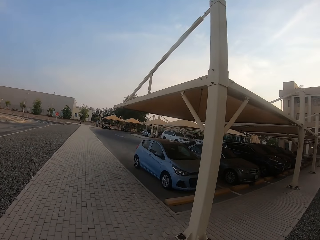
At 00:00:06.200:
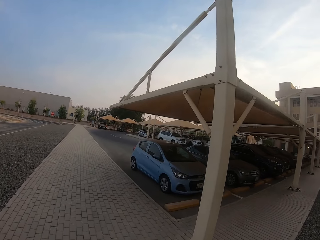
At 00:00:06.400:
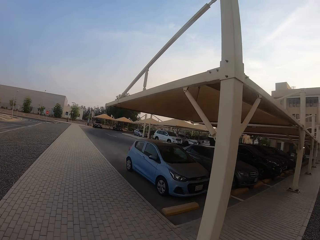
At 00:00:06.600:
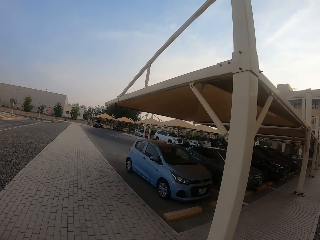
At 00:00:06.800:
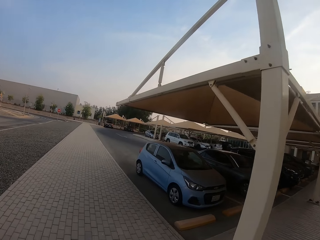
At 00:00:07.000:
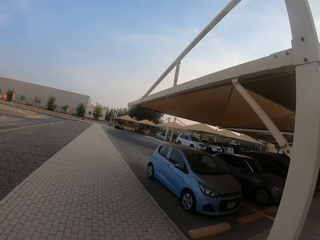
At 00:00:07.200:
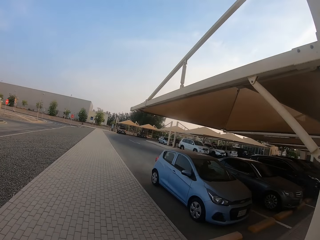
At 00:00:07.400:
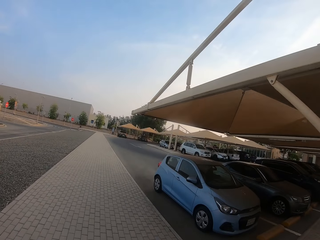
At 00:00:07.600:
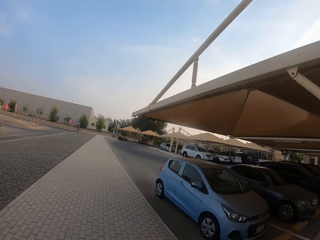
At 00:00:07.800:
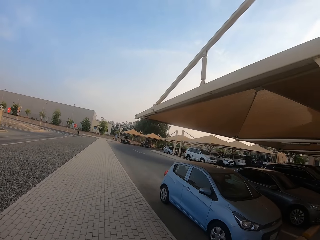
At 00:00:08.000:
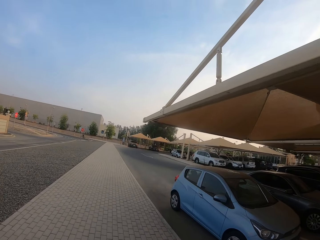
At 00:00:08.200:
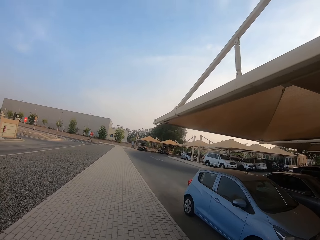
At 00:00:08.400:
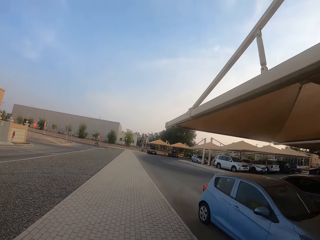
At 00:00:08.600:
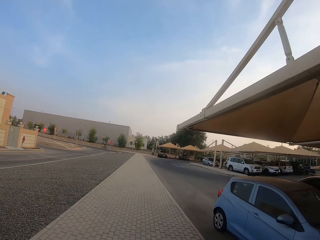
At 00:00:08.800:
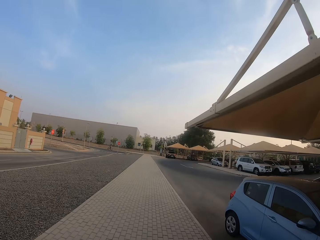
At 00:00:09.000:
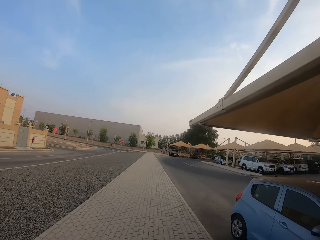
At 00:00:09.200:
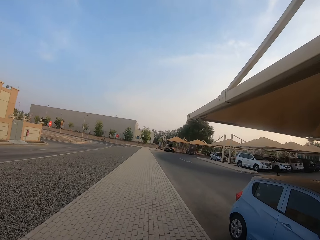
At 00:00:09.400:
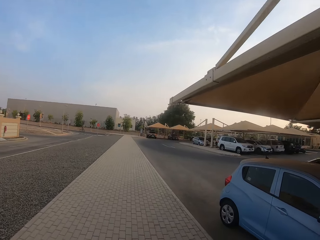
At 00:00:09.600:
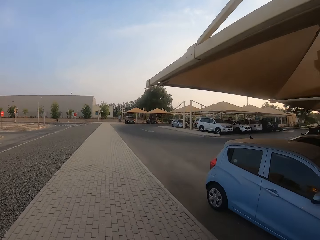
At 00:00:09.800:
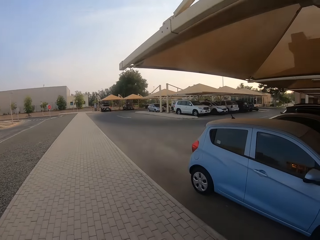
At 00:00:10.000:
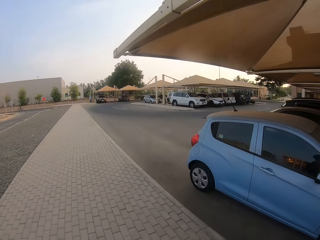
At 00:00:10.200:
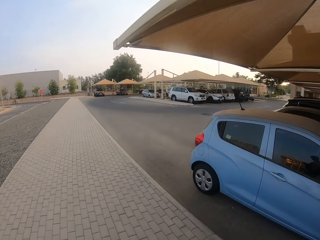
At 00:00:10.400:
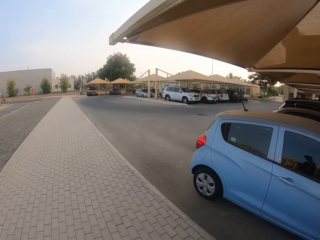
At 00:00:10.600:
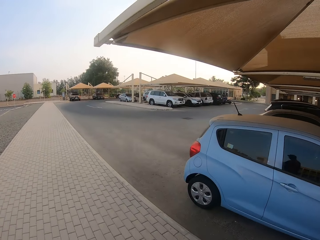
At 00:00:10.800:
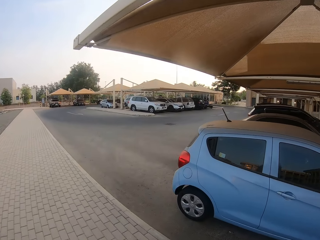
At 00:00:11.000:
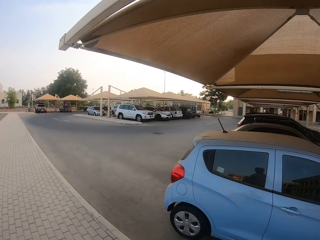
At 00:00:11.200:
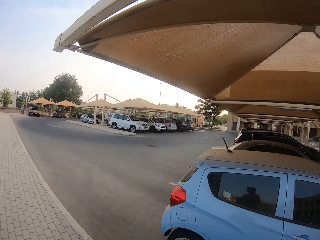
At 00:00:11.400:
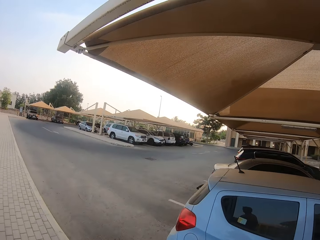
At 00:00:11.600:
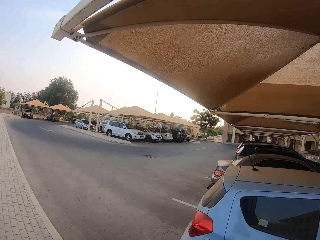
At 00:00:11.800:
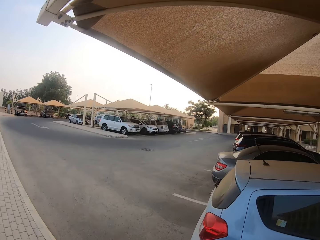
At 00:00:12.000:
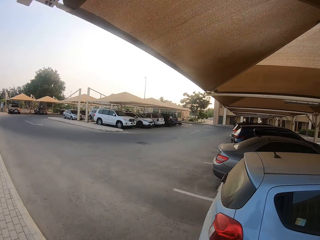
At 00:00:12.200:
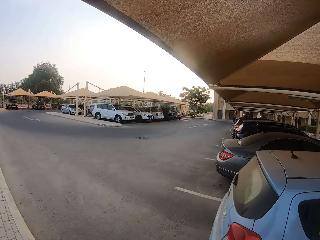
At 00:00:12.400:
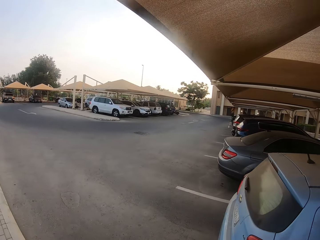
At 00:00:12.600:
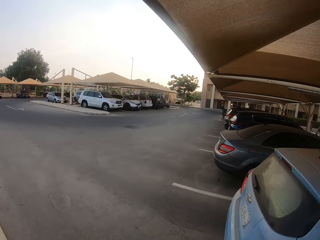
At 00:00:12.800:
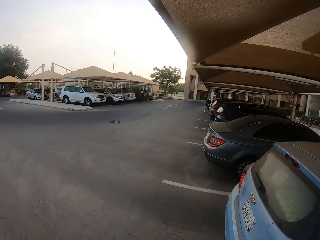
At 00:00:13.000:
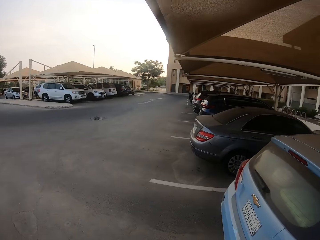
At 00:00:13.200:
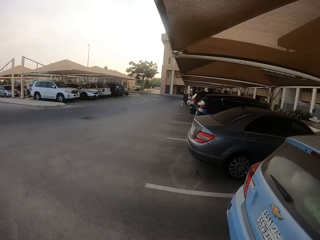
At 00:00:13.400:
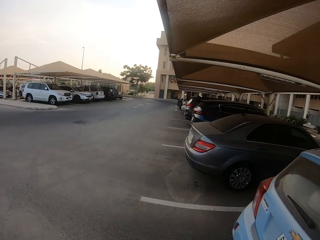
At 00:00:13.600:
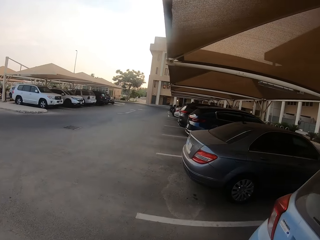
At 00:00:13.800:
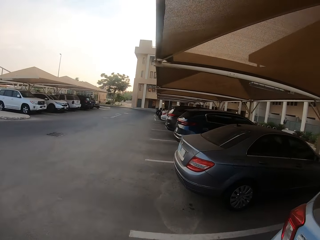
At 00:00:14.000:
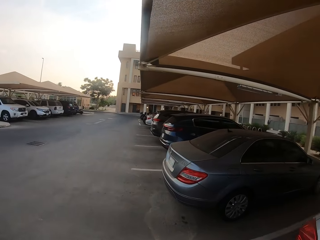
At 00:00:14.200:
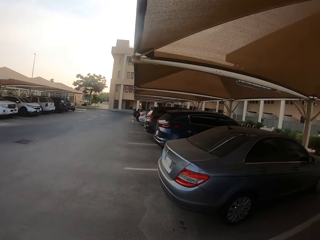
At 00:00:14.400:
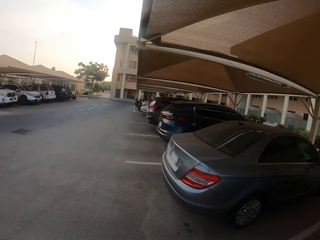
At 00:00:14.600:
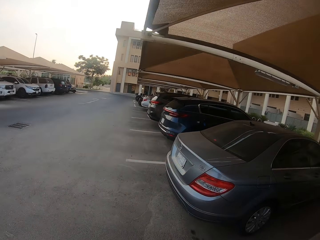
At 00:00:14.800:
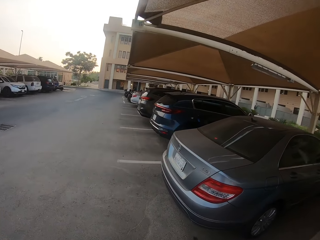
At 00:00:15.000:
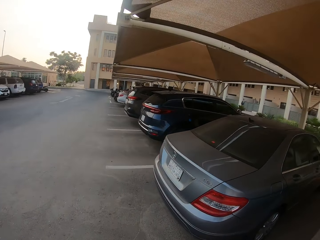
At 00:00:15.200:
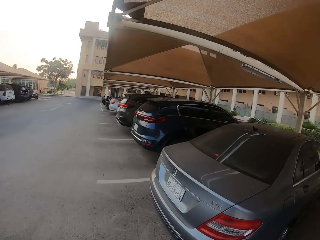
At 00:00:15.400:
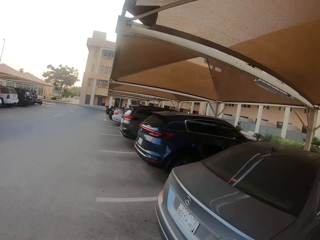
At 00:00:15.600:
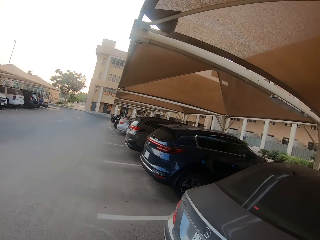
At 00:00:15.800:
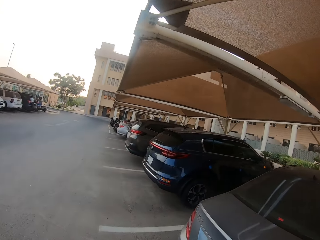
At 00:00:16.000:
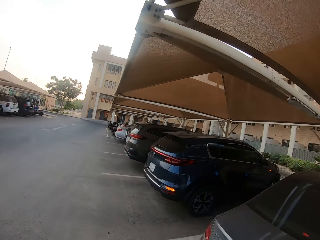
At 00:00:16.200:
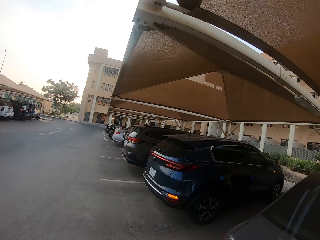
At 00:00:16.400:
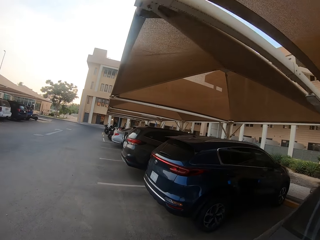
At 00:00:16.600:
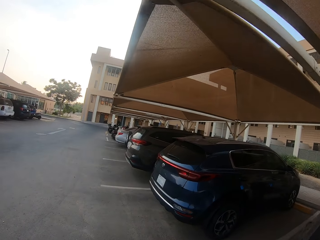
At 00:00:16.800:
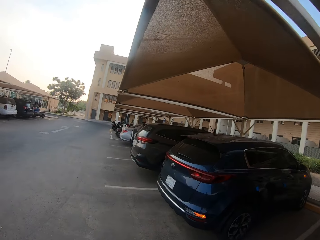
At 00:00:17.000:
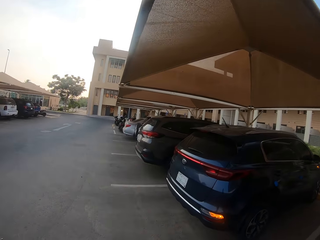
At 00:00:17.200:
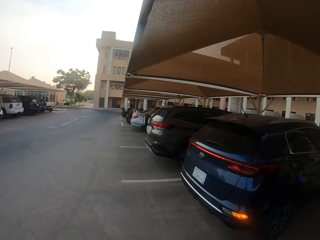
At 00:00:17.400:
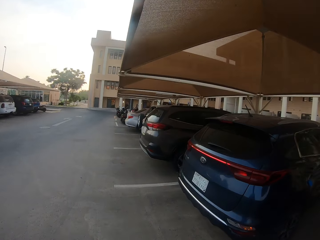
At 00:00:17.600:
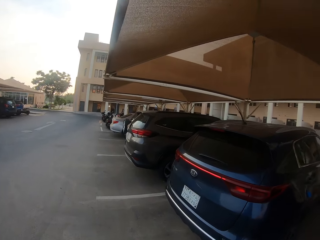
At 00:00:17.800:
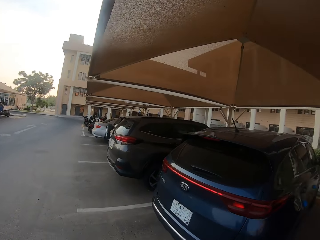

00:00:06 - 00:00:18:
The camera wearer passes the parked cars. They look at the parked cars.

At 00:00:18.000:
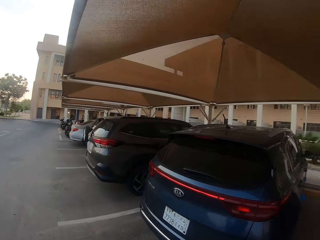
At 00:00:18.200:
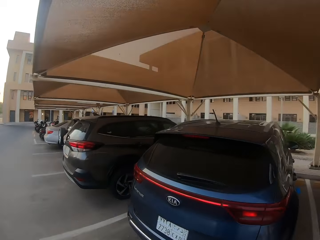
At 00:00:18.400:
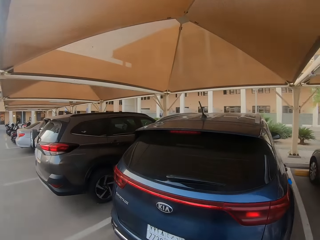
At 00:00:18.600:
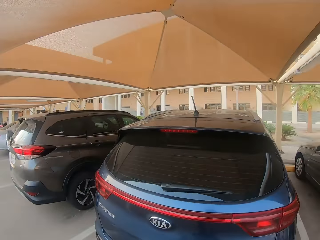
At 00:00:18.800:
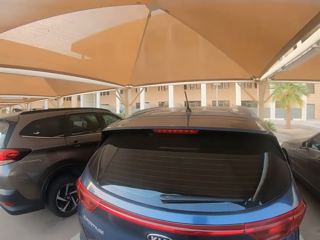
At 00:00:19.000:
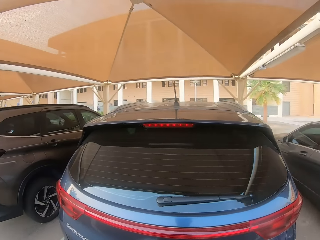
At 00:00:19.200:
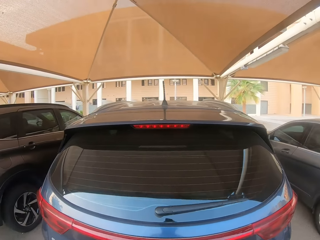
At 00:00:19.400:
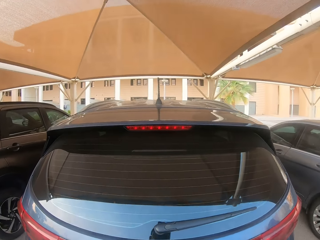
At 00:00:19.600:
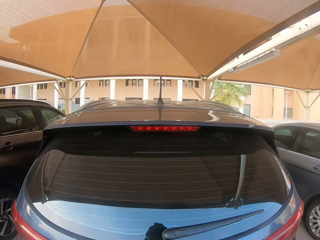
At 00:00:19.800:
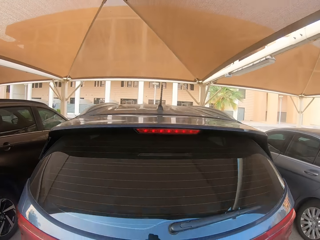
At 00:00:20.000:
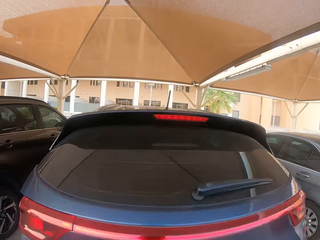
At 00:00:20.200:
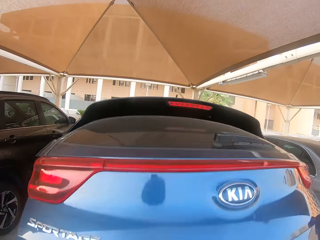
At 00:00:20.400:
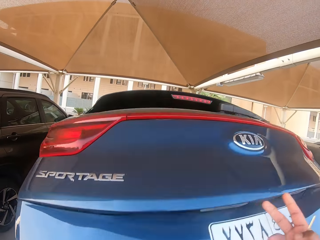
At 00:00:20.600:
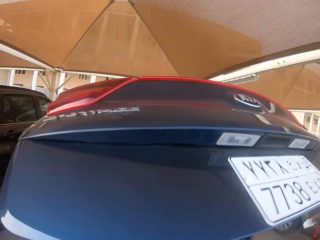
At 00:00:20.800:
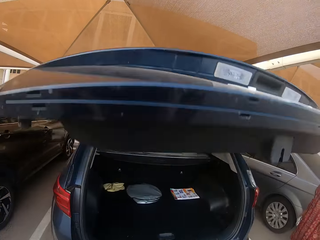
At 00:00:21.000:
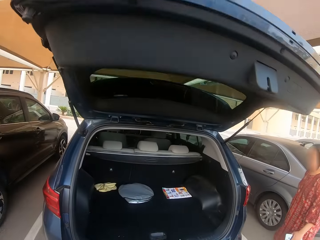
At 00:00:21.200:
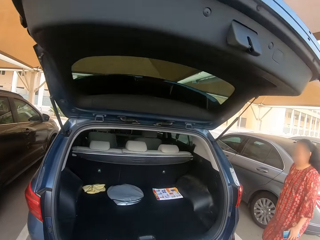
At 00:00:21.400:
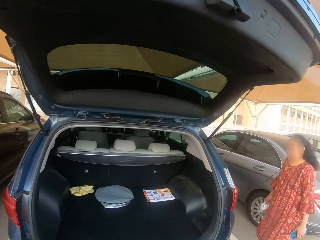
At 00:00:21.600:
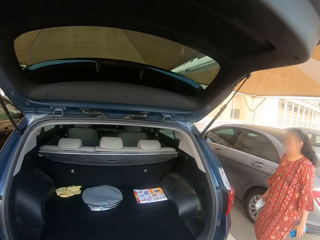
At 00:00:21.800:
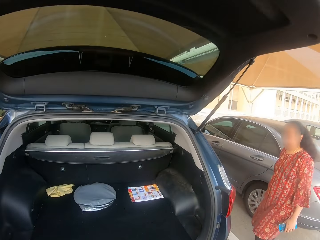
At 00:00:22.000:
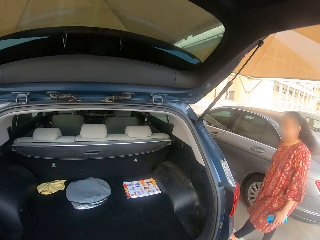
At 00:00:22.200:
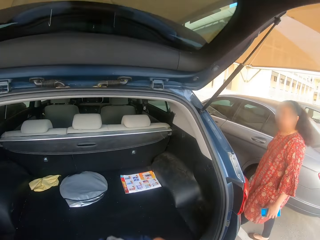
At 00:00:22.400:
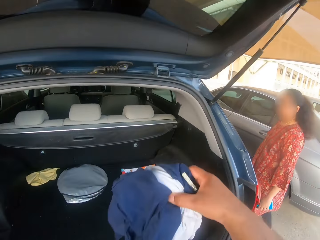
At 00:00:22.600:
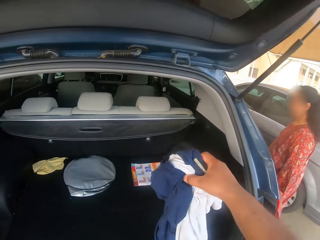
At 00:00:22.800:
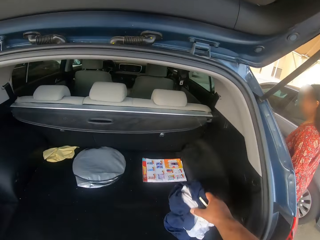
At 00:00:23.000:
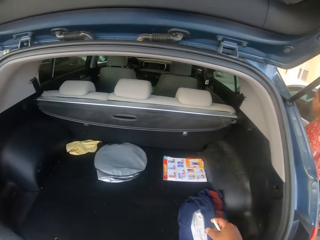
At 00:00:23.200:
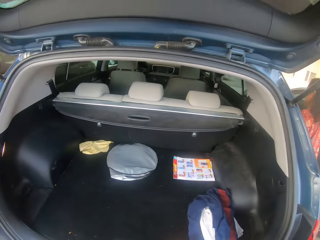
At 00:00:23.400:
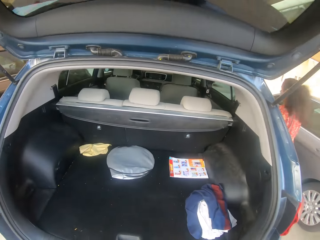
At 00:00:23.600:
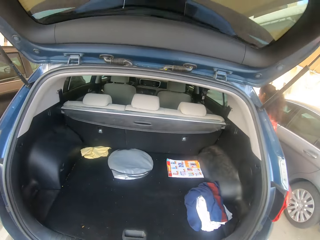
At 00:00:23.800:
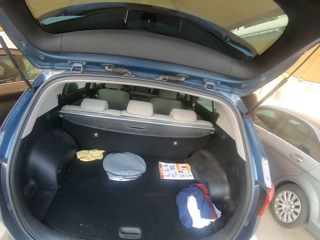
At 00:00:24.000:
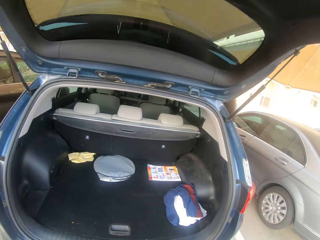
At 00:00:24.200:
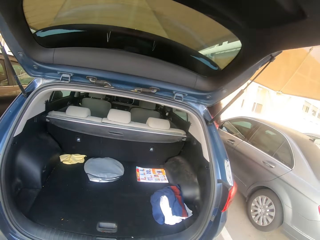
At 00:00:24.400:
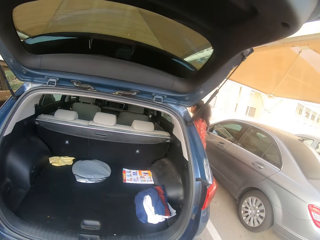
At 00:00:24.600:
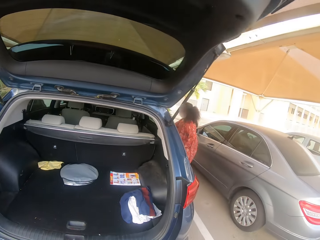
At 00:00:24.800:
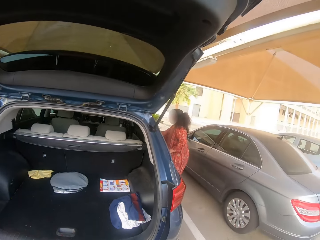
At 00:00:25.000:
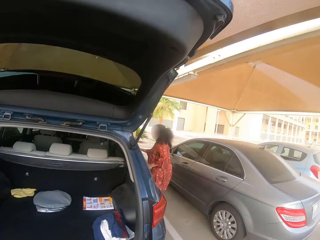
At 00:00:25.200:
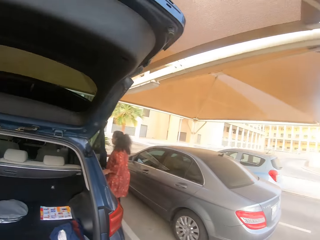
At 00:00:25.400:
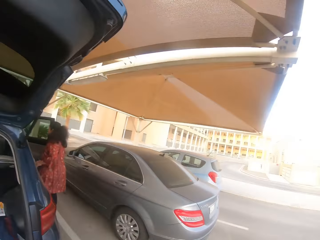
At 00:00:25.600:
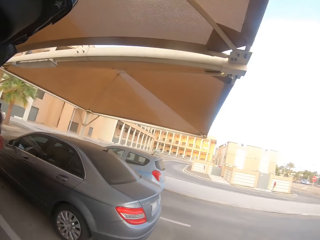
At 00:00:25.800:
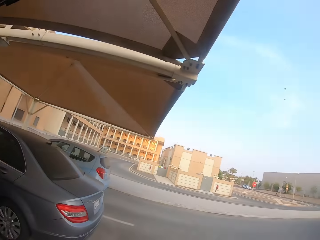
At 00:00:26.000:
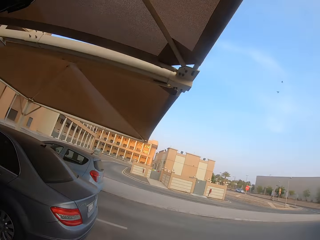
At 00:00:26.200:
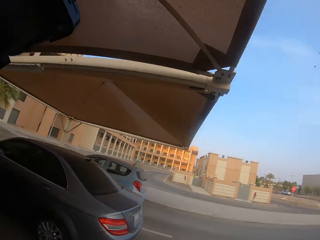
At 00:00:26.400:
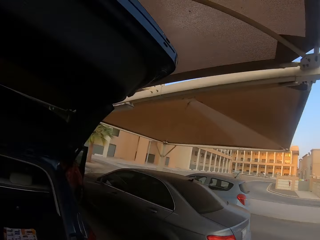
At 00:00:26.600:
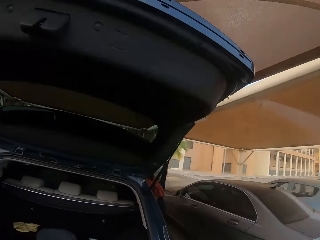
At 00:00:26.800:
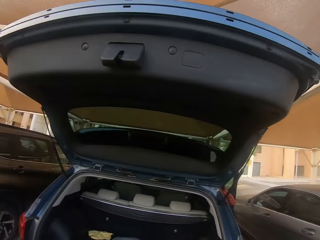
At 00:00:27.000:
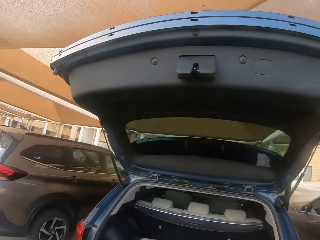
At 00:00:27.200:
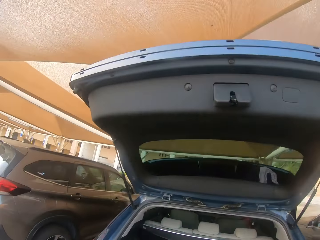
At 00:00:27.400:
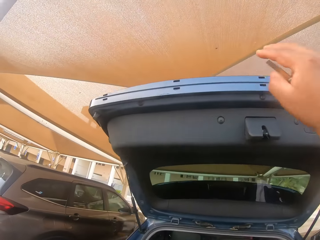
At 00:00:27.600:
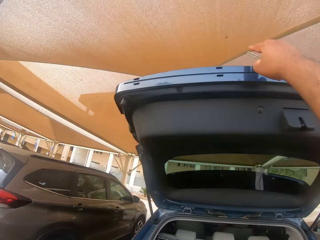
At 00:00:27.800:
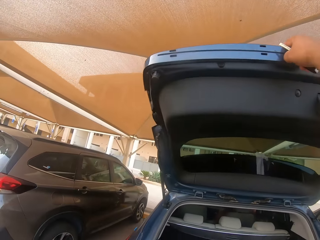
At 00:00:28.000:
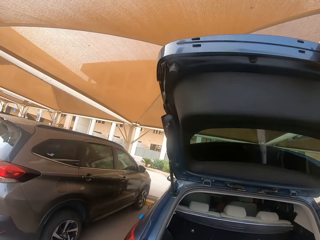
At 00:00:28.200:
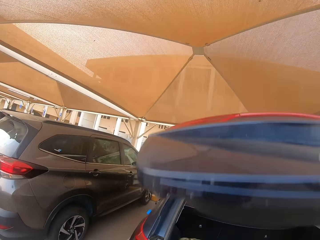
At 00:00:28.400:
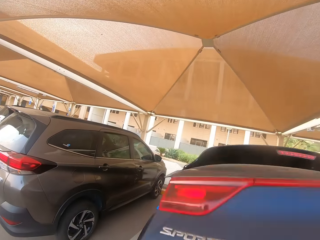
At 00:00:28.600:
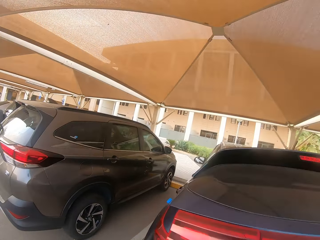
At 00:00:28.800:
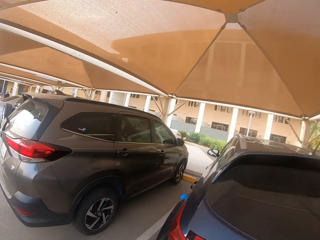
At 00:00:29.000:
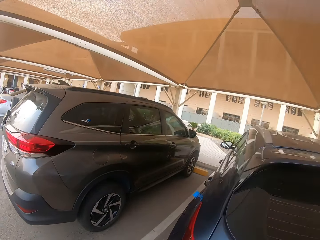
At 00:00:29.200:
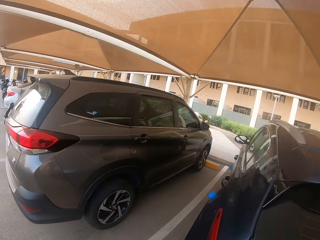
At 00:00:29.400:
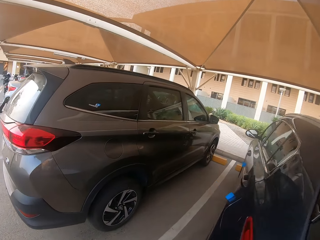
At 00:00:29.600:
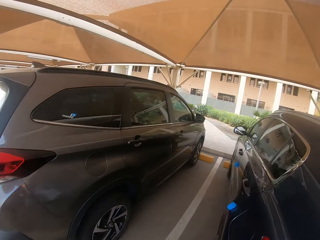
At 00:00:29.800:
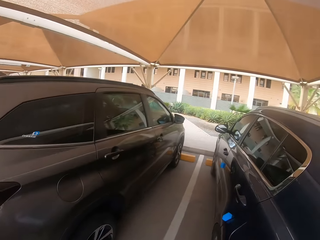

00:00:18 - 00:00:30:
The camera wearer opens the boot of the car. A lady carries the phone on the left hand and stands beside the car. The camera wearer puts a cloth or clothes on the boot of the car. The lady opens the door of the car and boards the car. The camera wearer closes the boot of the car.
